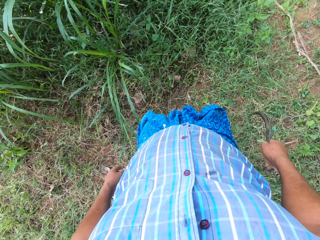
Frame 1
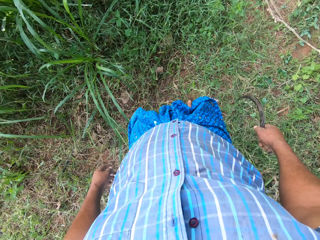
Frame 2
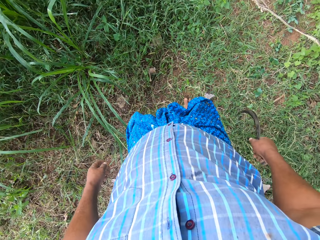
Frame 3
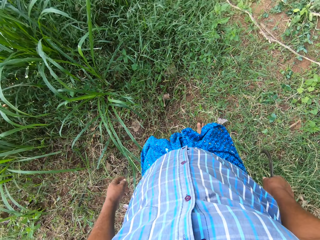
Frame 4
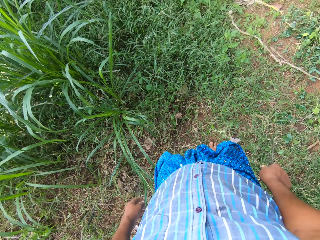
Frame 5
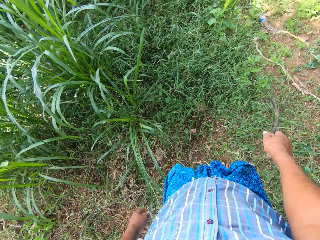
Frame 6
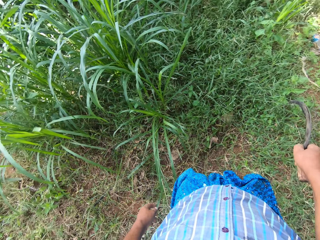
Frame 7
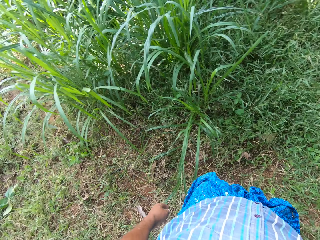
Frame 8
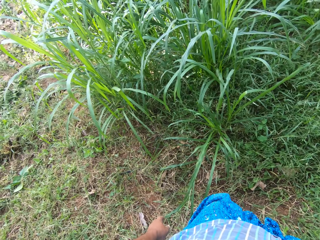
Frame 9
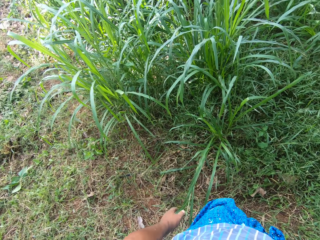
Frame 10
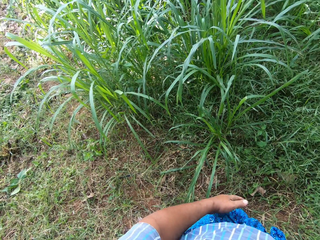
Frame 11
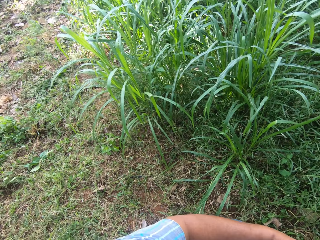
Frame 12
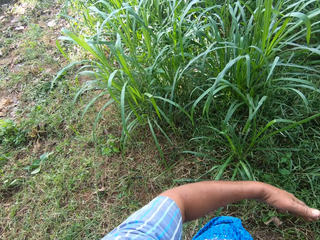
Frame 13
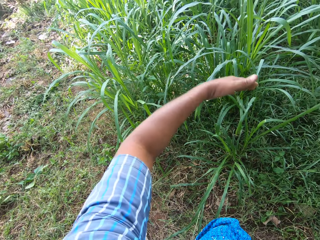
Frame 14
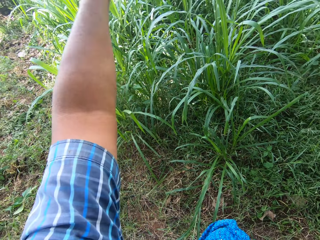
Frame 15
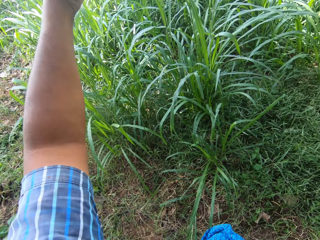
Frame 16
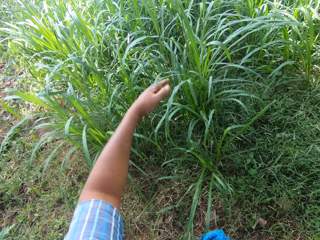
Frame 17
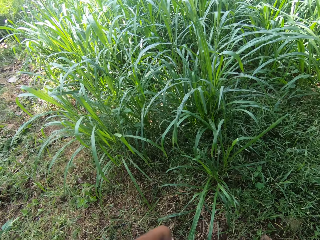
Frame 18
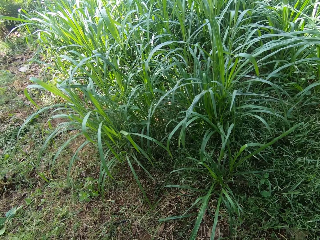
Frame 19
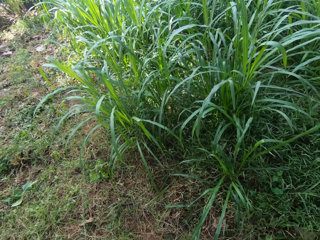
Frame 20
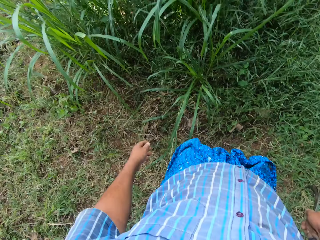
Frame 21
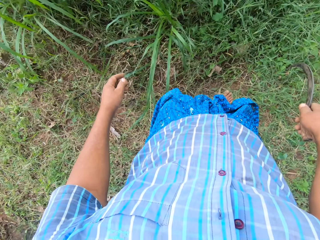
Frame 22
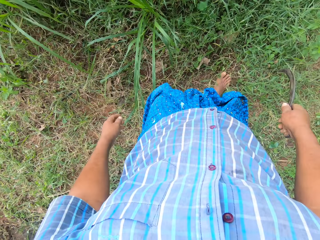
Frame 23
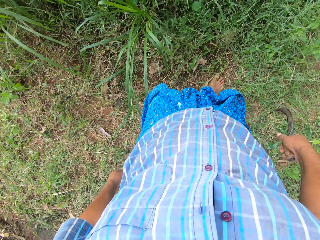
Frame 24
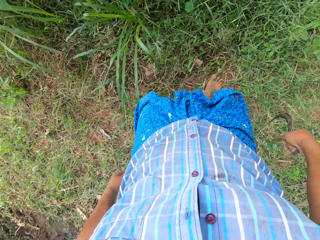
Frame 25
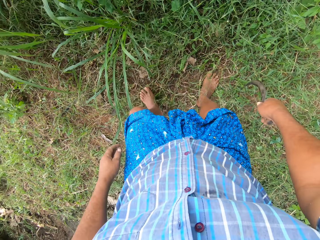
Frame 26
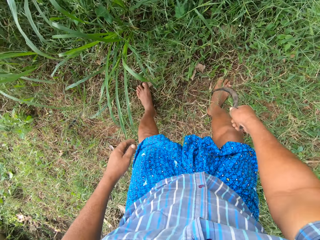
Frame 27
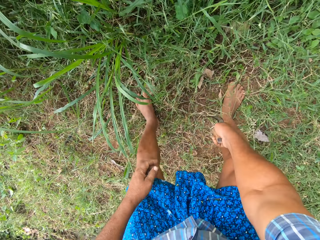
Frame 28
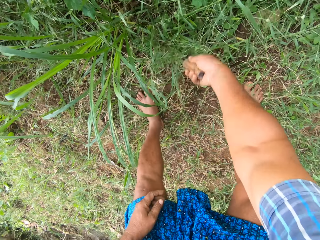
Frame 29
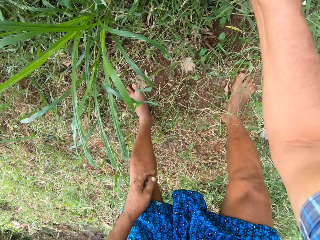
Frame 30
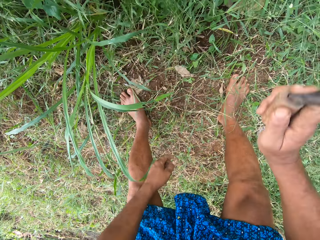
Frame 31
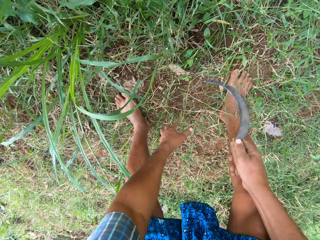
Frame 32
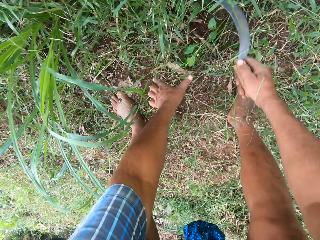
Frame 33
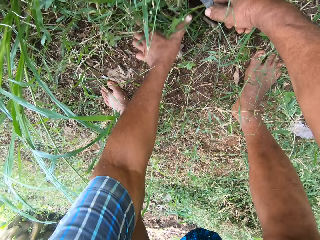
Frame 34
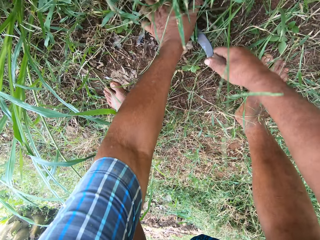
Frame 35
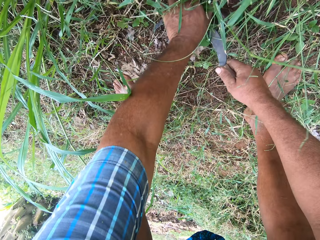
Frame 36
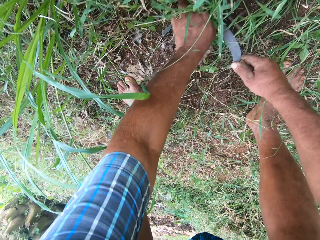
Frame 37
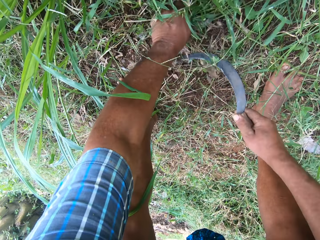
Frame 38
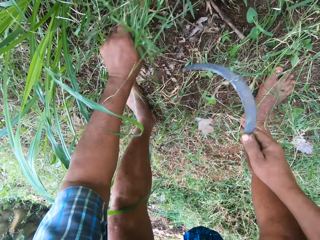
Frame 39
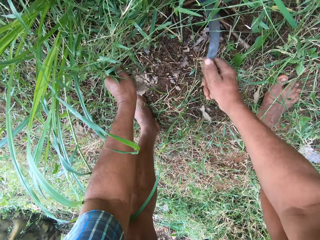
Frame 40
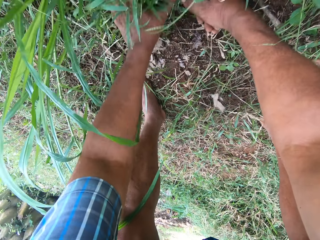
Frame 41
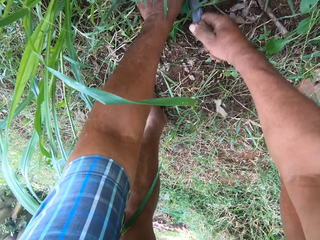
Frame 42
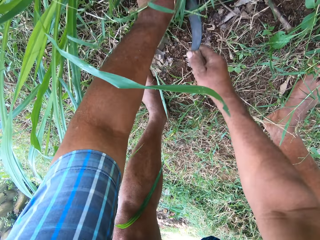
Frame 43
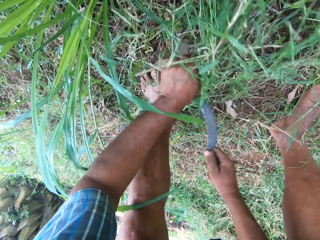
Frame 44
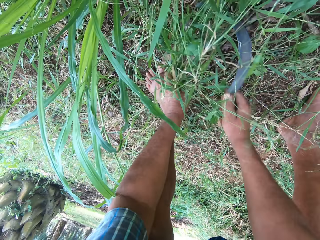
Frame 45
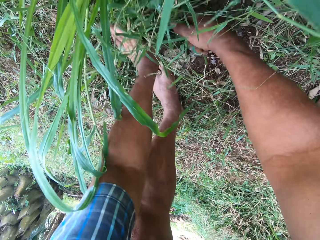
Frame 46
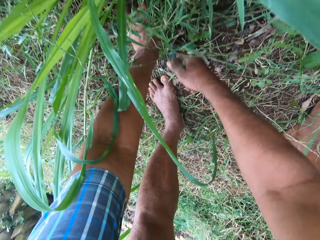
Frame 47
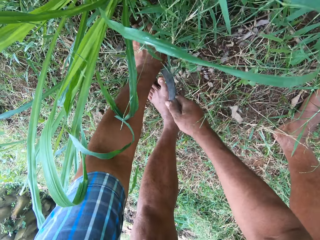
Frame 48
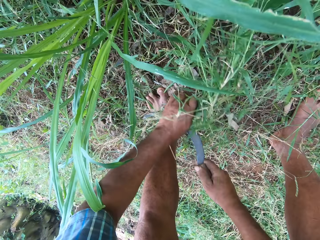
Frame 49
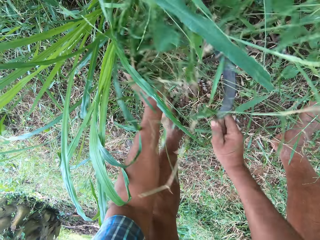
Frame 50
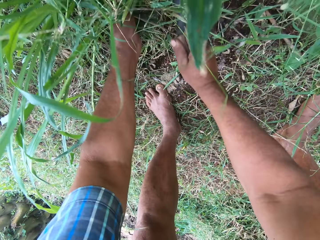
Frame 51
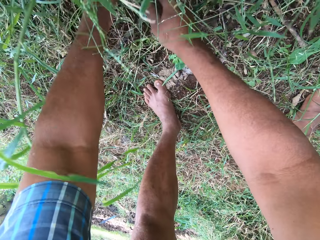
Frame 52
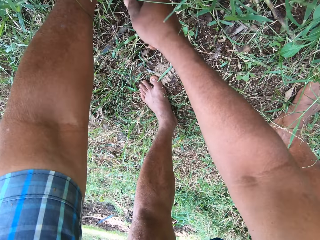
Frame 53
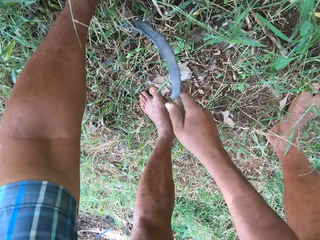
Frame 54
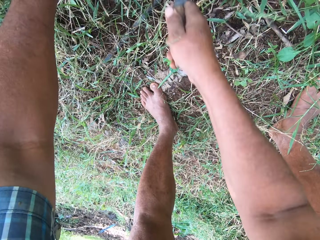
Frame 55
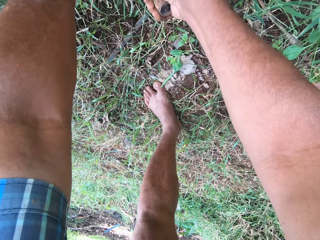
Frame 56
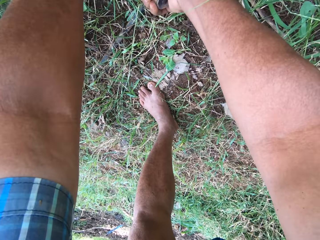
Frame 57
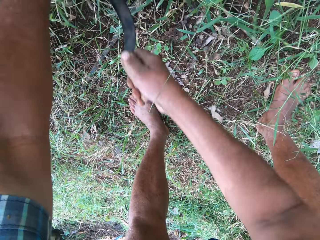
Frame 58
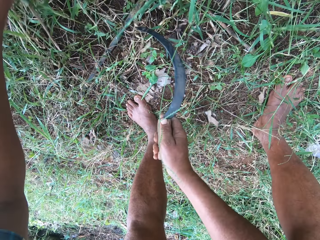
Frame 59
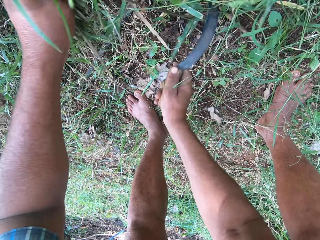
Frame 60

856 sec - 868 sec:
The camera wearer moves the blade. He moves the blade again. He moves the hand. He sways the blade. He moves the blade on the napier grass. He cuts the napier grass with the sickle in his right hand.

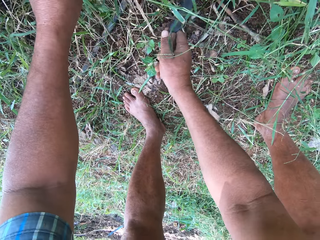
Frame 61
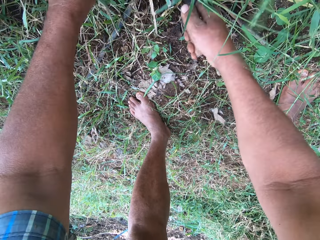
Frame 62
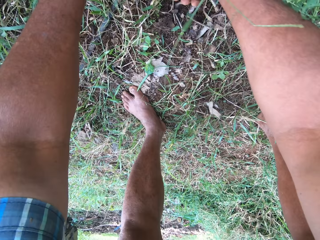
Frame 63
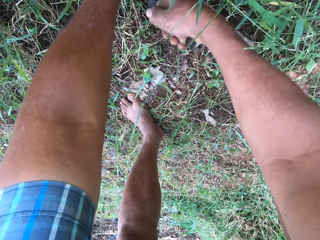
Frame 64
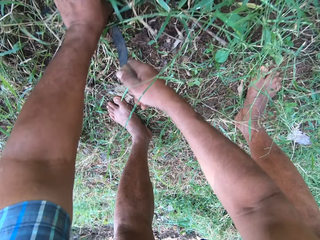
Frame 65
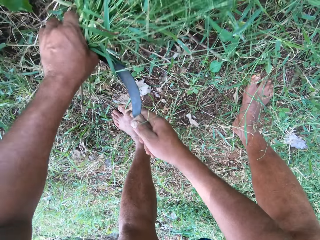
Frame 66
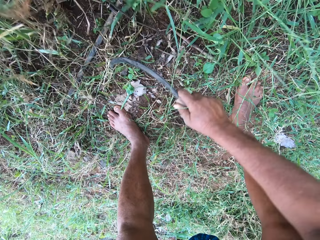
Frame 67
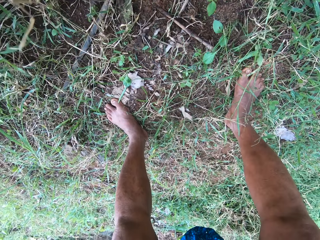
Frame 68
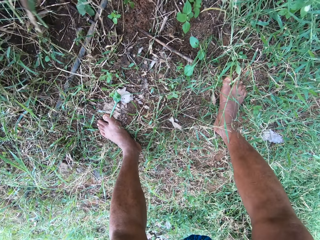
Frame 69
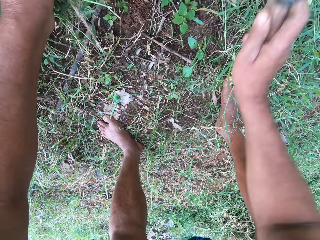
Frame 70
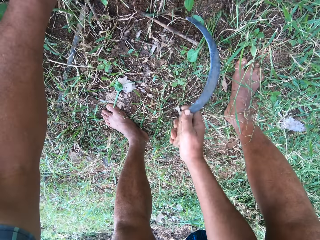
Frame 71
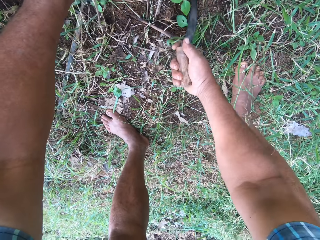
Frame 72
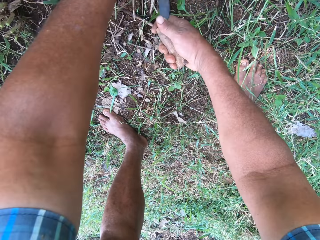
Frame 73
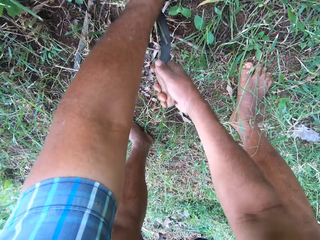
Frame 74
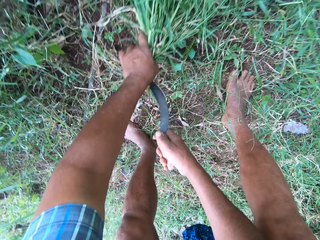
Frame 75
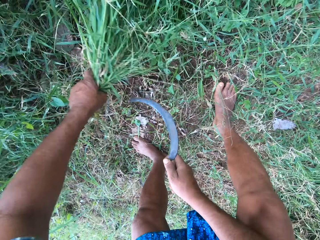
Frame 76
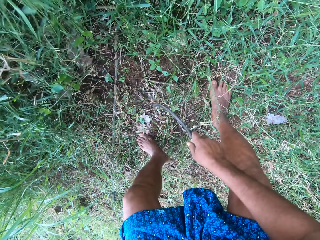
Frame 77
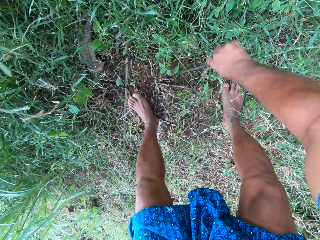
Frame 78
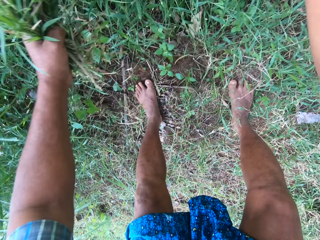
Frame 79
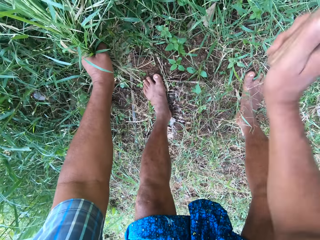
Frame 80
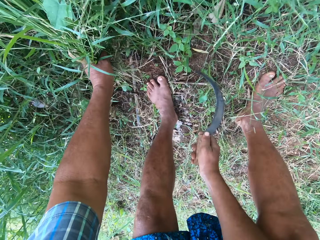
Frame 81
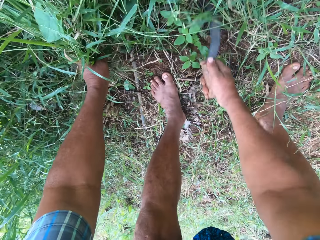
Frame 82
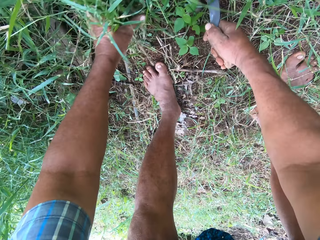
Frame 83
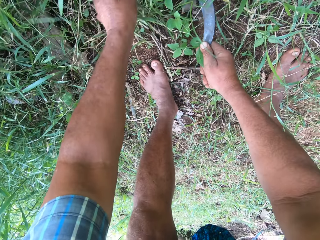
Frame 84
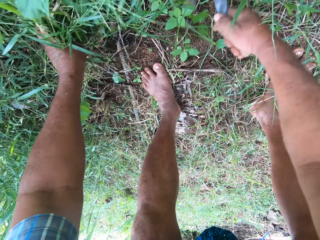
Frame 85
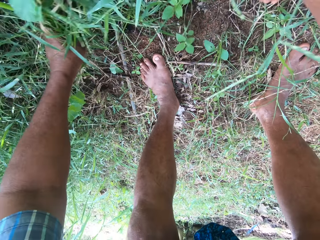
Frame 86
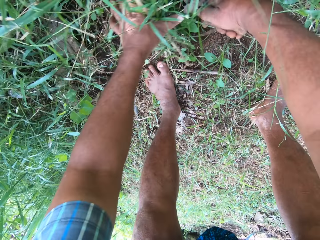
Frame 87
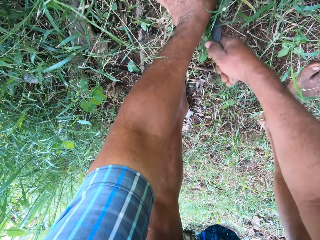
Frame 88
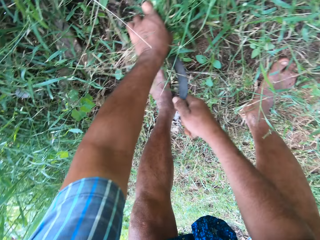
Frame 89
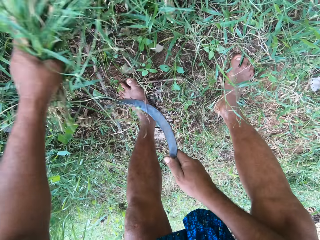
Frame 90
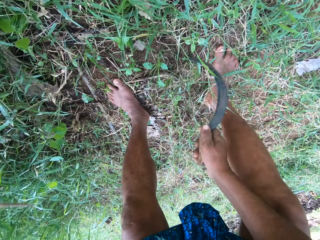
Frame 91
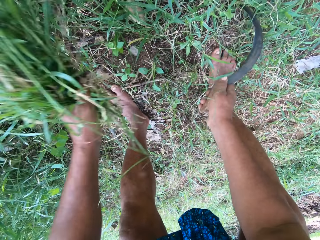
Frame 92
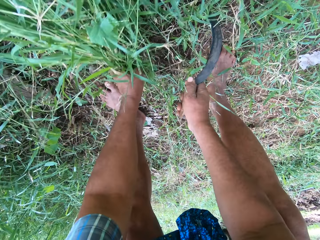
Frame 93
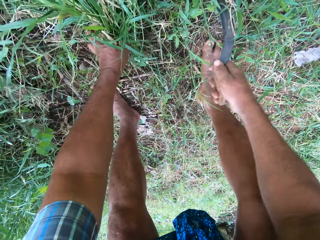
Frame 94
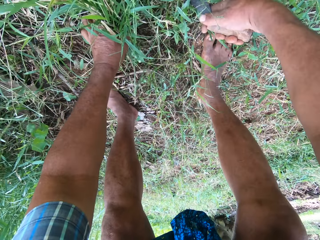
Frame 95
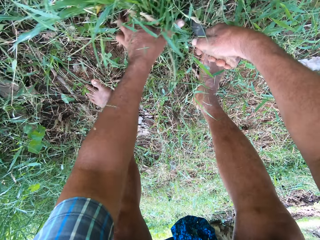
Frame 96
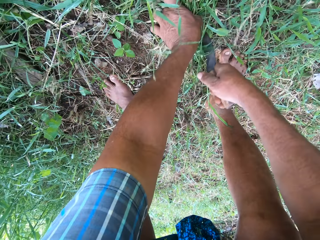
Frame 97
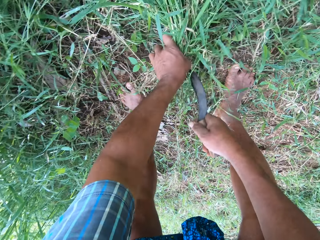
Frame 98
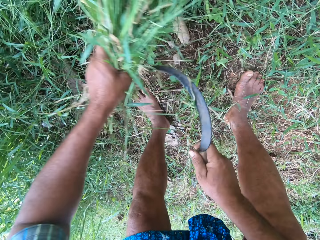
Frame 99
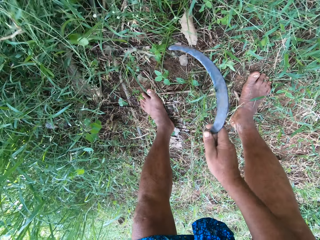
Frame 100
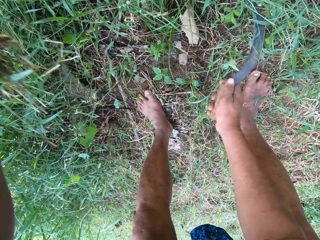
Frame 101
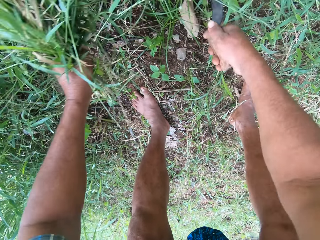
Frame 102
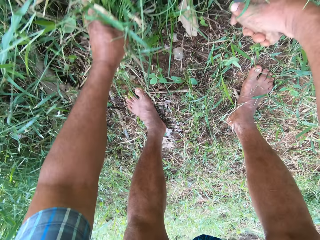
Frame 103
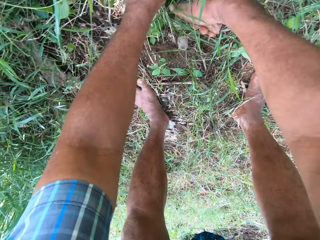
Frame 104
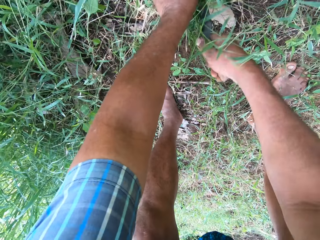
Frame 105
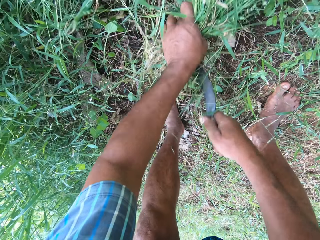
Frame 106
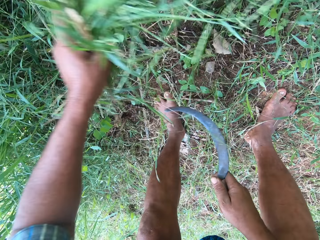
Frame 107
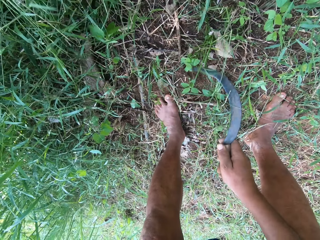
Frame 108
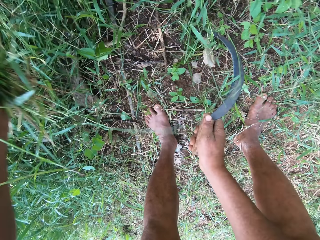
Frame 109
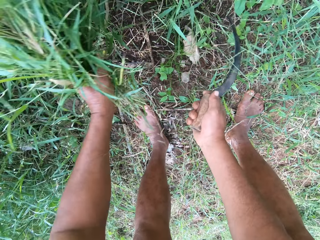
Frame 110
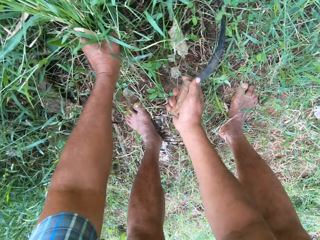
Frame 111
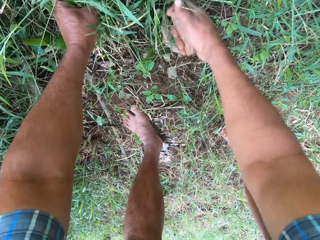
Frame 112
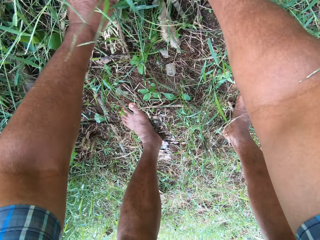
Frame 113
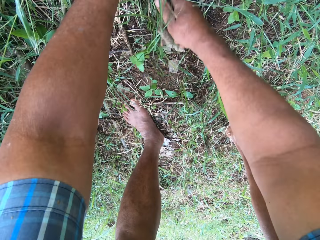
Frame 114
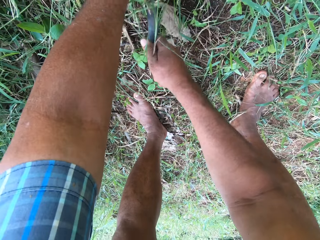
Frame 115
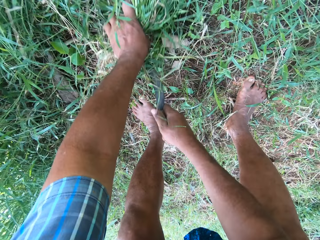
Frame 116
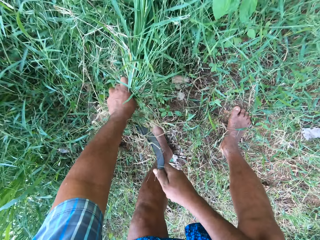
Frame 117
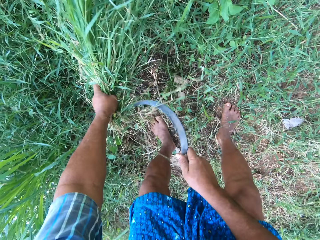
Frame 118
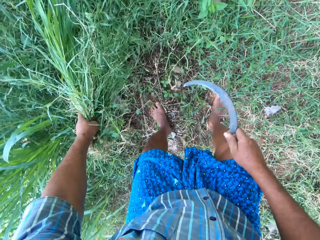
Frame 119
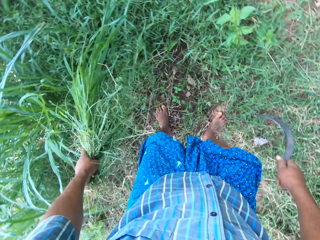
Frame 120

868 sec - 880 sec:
The camera wearer sways the blade. They sway the blade again. They cut the napier grass.
